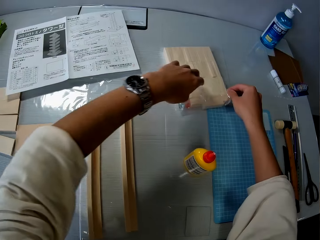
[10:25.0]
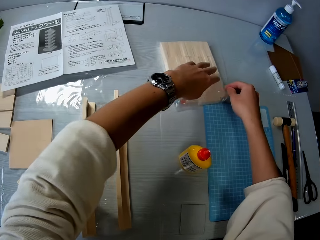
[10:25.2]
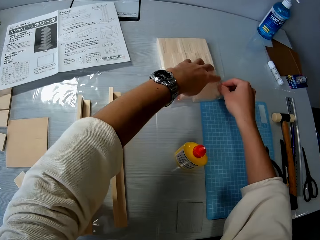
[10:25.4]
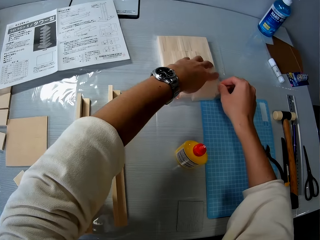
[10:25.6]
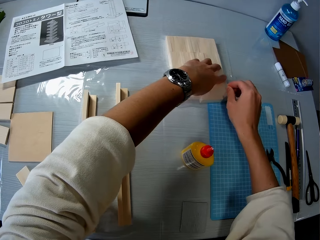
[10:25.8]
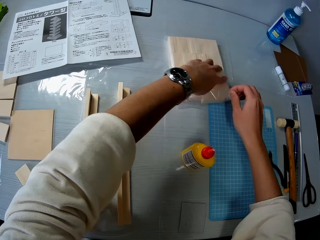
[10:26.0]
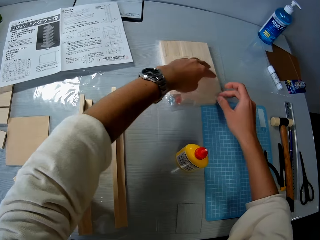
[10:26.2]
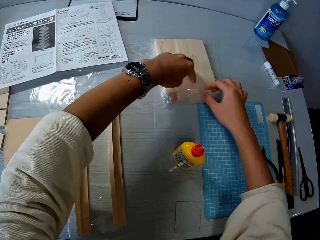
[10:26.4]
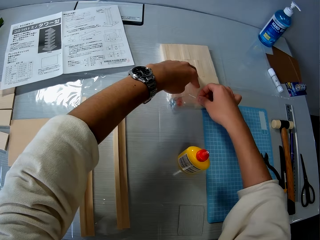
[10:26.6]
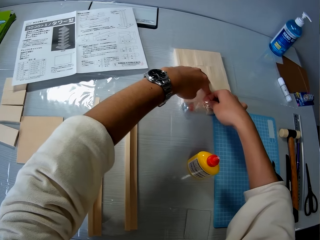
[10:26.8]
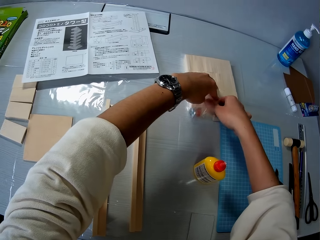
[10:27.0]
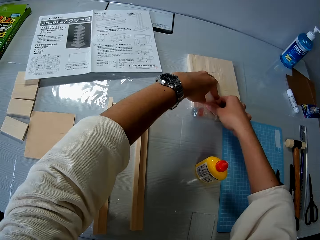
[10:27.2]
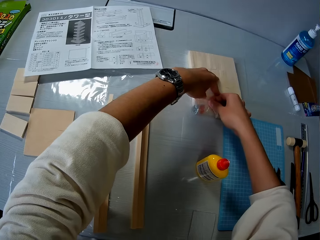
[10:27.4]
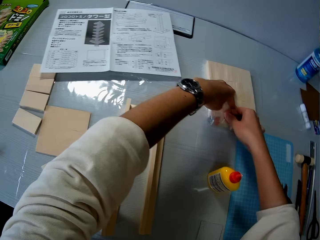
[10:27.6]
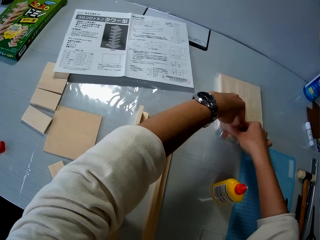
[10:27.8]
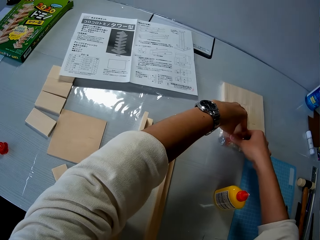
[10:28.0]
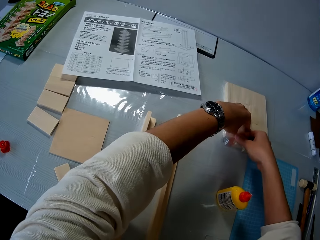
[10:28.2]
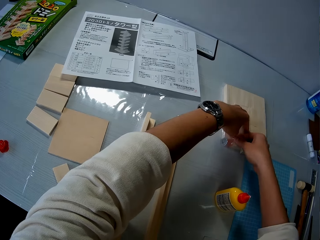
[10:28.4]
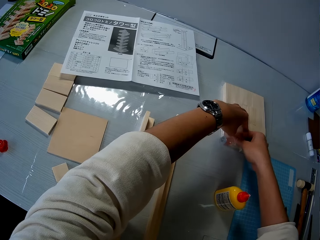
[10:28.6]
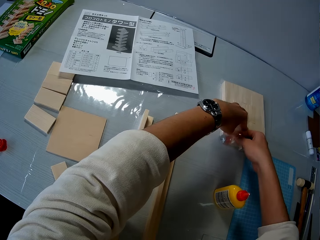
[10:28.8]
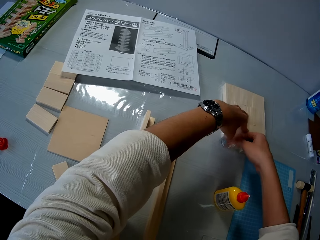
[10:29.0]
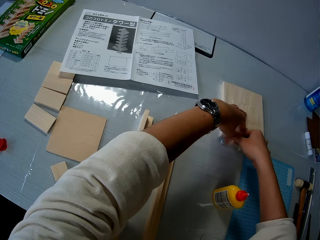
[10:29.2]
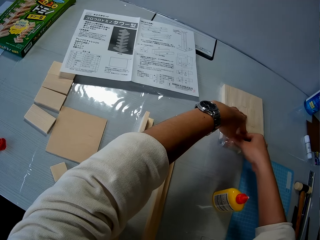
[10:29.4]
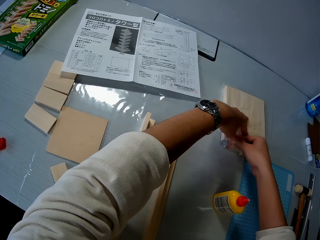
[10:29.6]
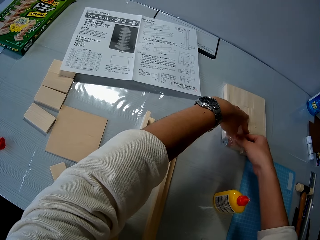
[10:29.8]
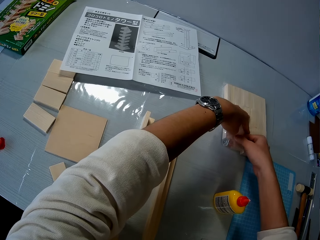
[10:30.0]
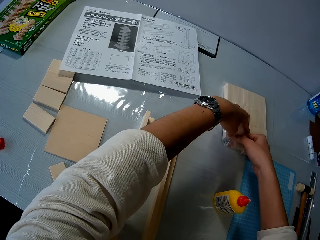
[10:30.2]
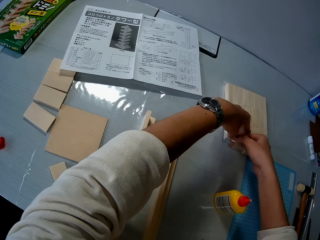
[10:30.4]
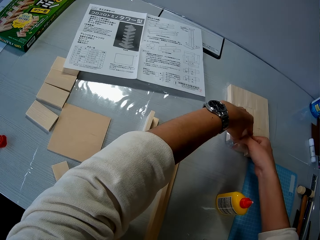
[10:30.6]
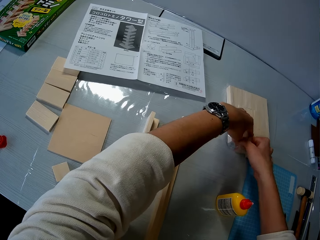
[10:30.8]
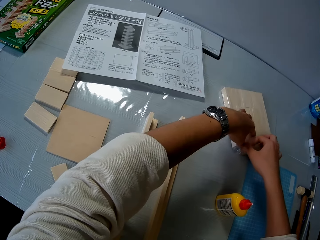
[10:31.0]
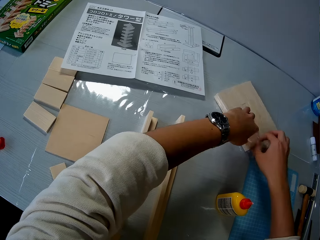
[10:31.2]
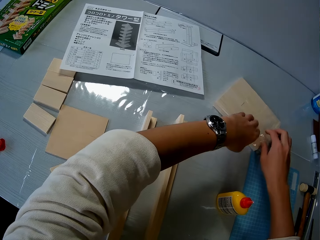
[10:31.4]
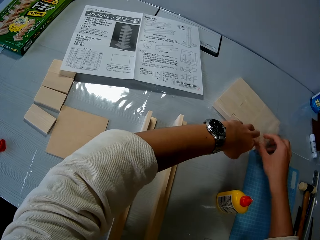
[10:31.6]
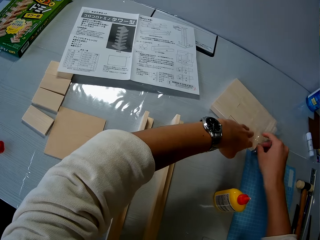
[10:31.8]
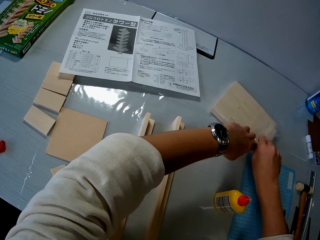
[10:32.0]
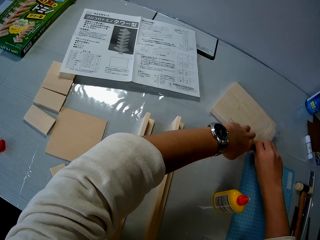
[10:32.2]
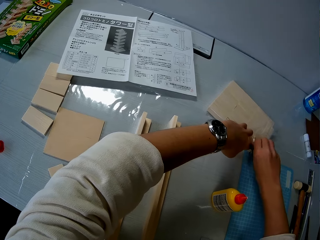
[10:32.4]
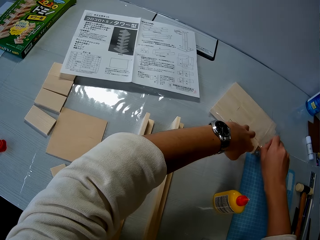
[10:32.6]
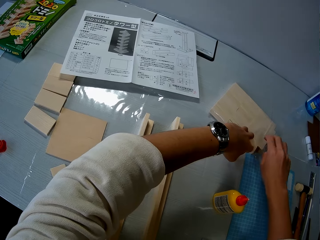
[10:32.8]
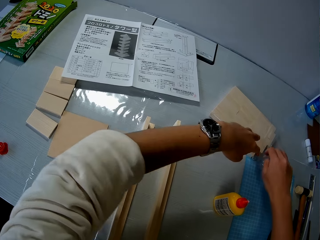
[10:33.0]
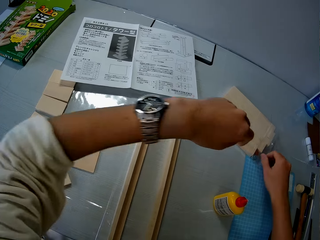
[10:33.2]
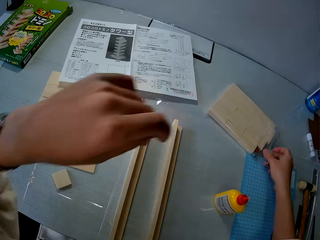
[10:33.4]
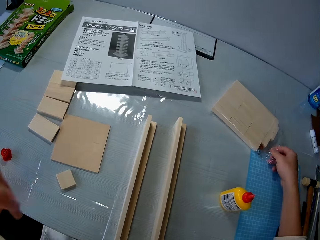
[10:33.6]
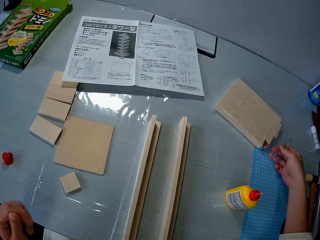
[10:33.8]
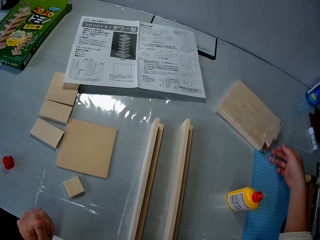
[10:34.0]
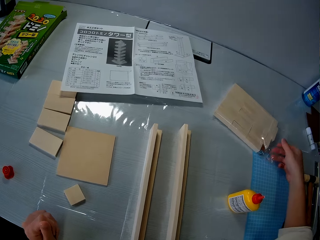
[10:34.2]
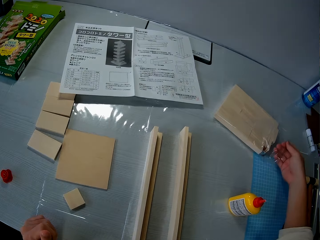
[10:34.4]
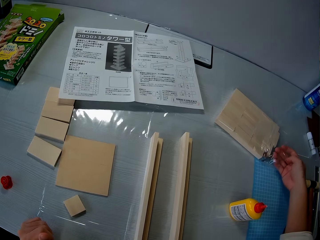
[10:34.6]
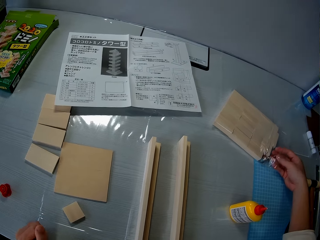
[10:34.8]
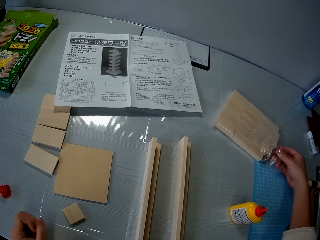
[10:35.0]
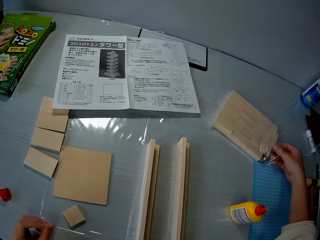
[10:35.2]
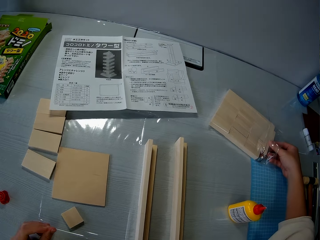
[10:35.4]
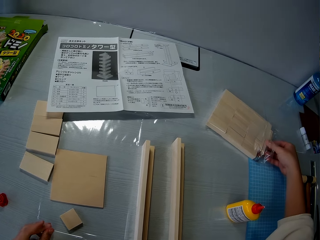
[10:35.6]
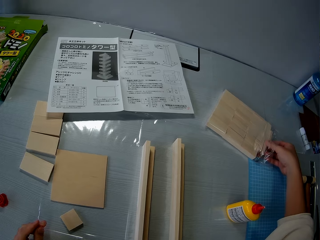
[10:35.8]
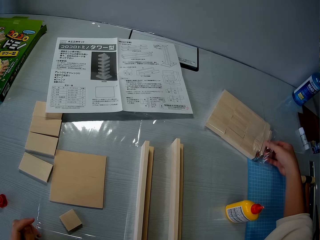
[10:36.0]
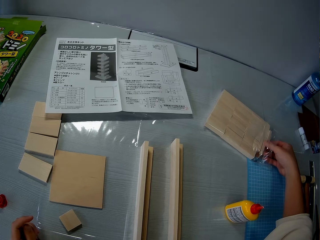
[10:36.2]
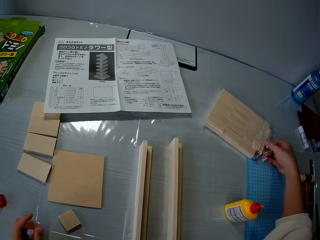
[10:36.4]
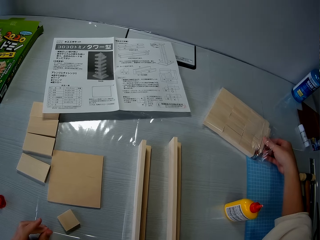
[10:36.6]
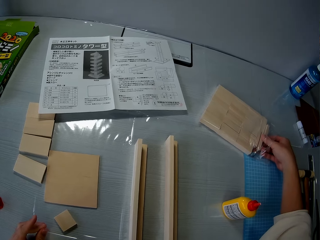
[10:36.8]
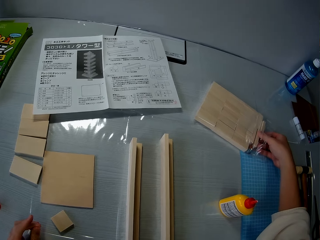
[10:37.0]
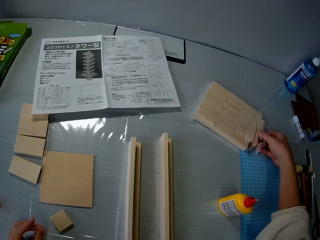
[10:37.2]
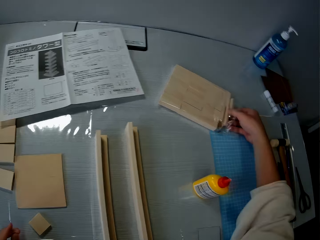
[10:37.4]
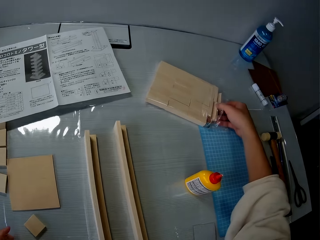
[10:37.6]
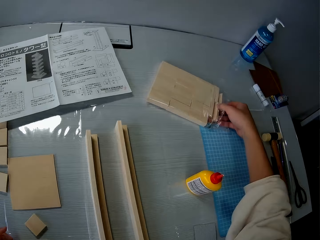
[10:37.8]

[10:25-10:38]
The camera wearer opens with both hands. They rotate the packed cardboard. They remove two pieces of wood from the nylon on the table.

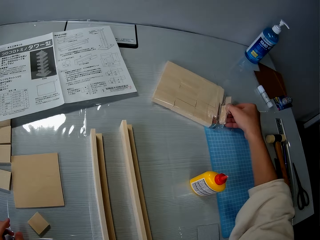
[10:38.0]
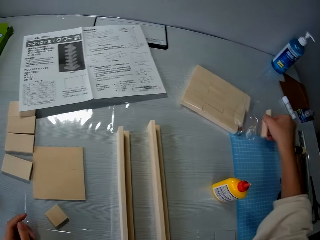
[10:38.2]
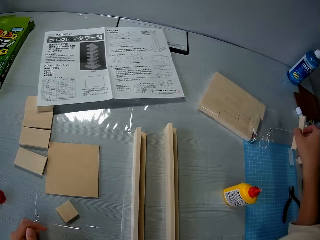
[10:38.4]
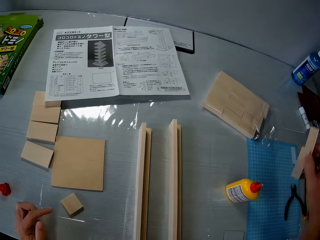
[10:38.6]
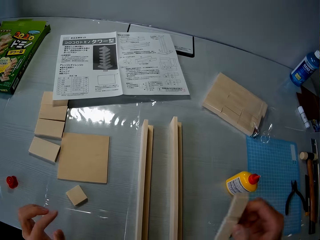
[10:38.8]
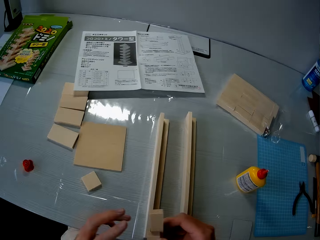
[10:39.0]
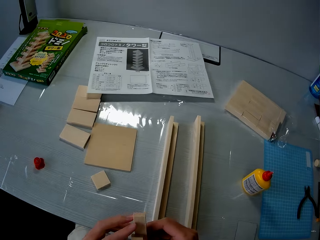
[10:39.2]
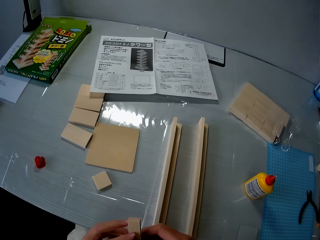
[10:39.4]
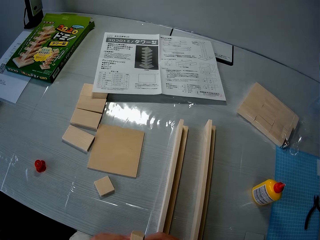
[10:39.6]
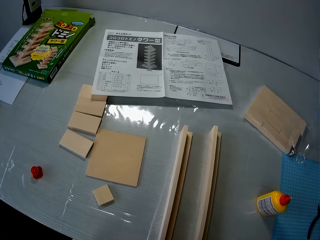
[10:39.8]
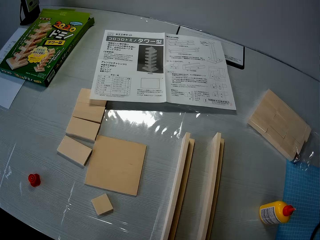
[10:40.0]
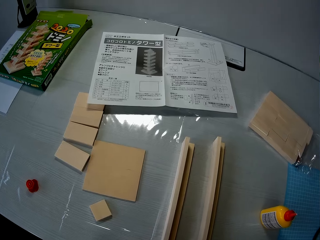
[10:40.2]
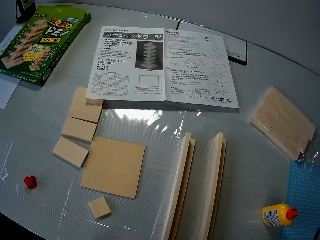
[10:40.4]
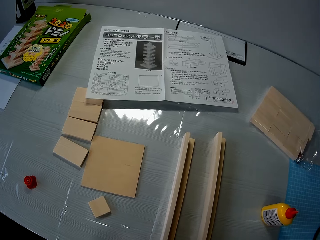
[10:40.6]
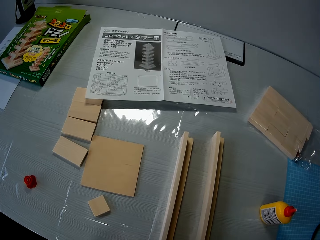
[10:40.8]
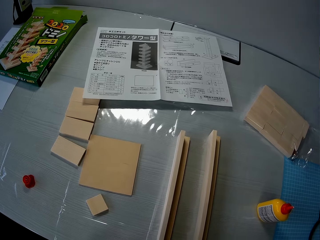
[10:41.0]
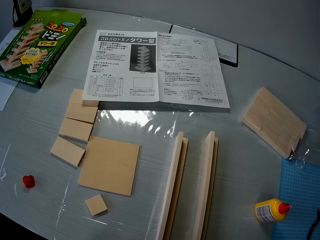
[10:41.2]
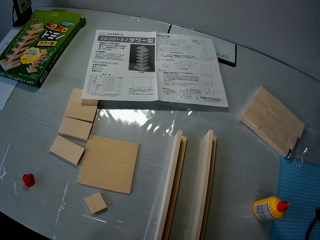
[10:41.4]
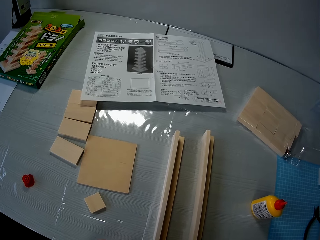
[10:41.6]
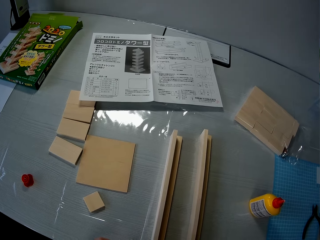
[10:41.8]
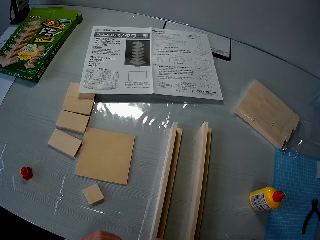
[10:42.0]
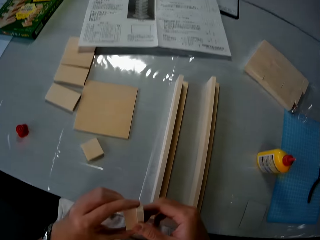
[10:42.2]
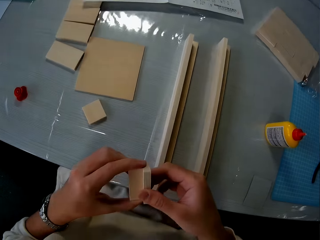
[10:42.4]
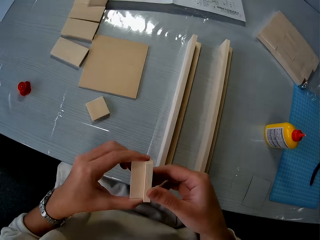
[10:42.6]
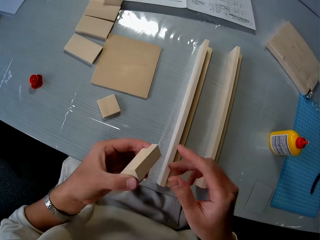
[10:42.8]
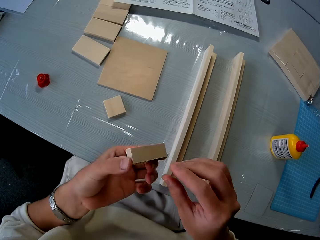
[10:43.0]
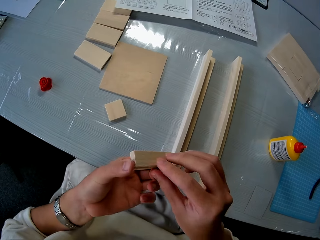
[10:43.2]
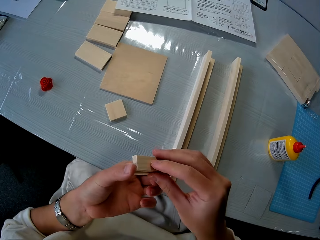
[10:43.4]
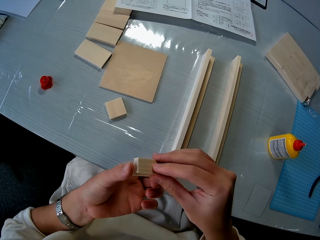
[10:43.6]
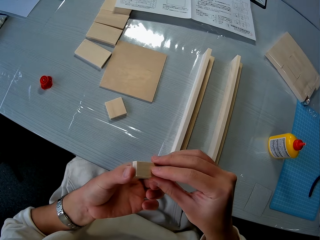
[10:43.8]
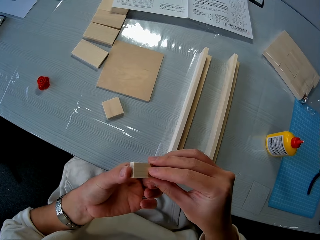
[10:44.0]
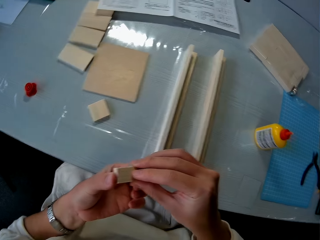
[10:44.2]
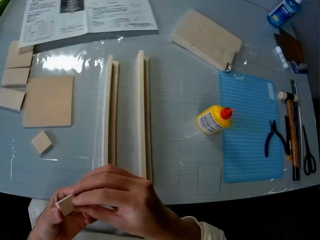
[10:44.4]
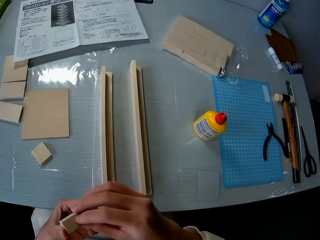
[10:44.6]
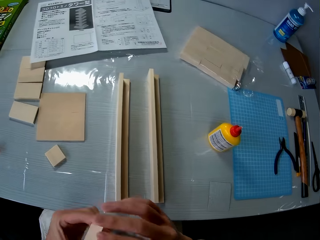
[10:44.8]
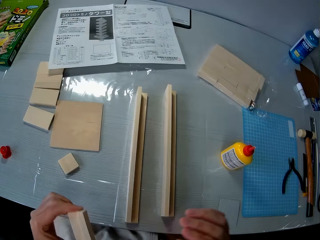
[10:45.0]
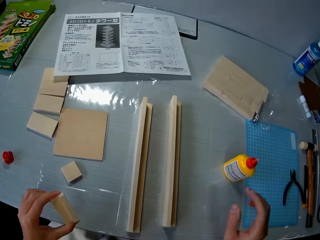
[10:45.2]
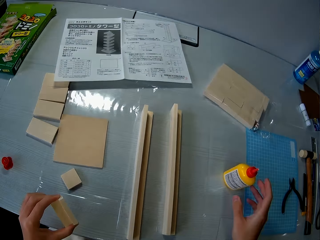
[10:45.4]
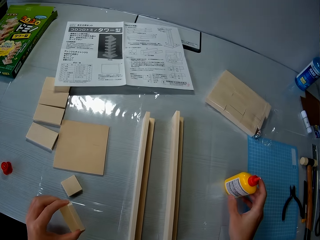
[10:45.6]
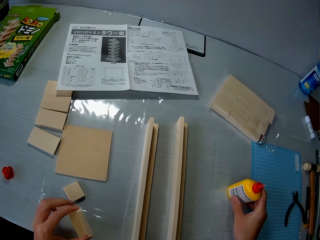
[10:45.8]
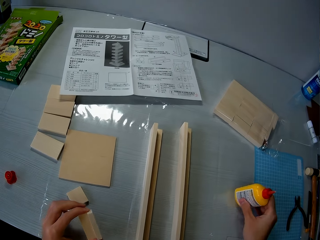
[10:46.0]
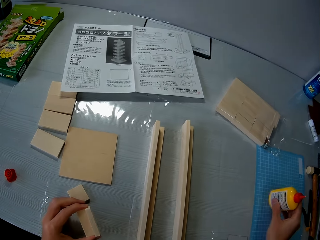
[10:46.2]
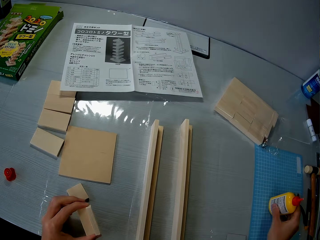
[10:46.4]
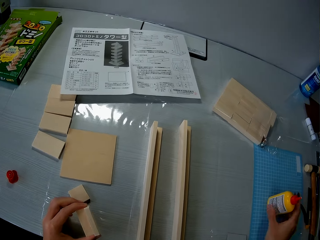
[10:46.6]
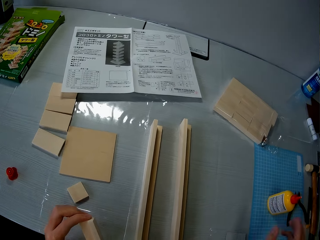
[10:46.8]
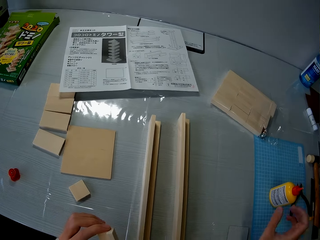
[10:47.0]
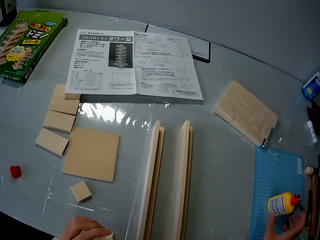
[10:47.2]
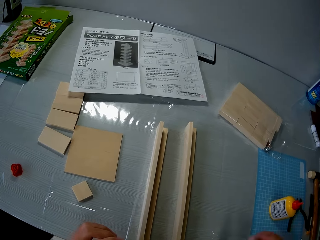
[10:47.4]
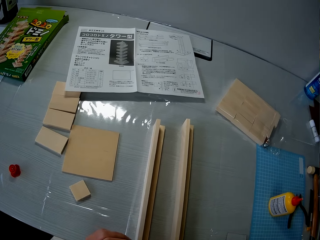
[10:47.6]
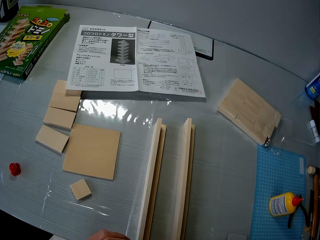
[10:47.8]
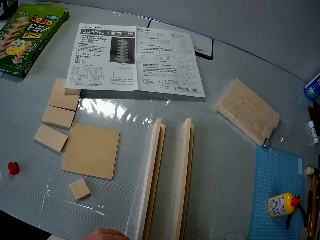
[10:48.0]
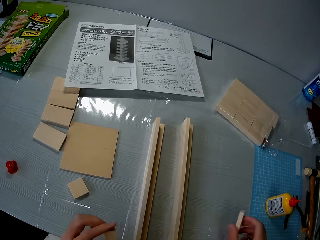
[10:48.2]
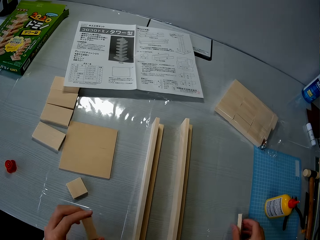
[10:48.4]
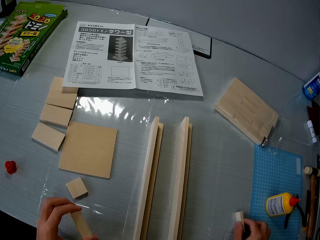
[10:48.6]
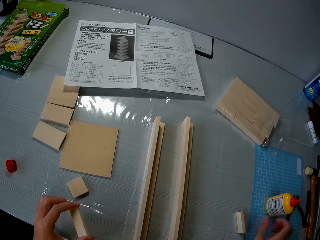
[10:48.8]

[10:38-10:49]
The camera wearer unpacks one cardboard. They put in another hand. They turn the cardboard. They move the glue aside on the table. They drop a piece of the wood on the table.
